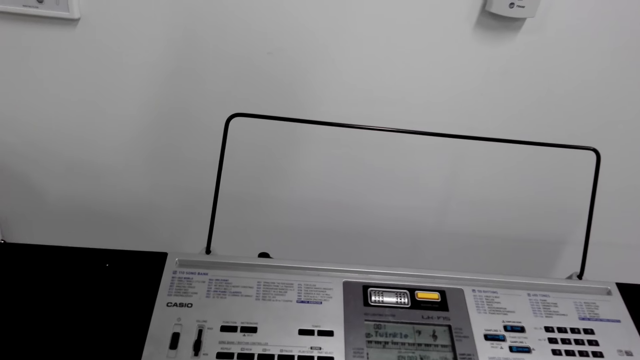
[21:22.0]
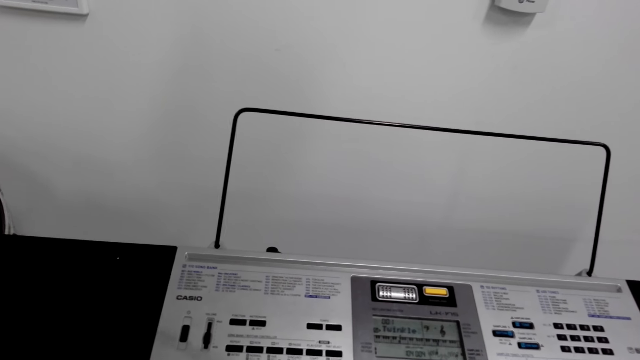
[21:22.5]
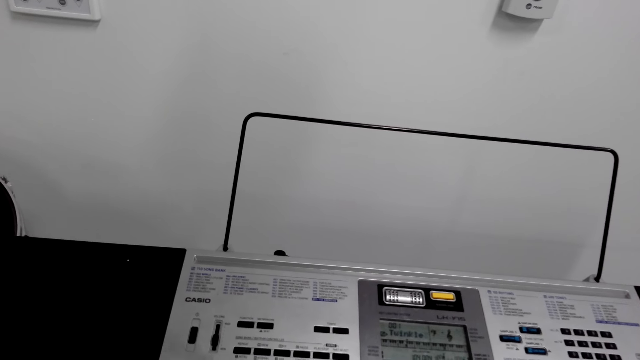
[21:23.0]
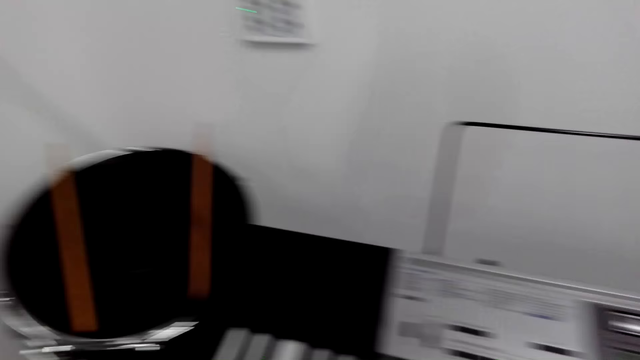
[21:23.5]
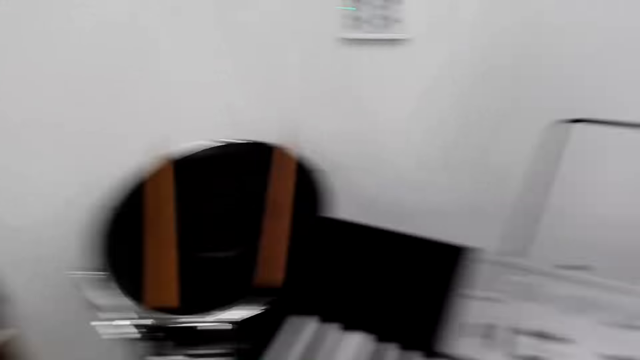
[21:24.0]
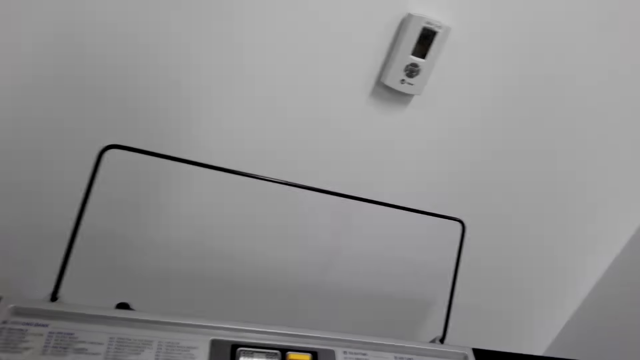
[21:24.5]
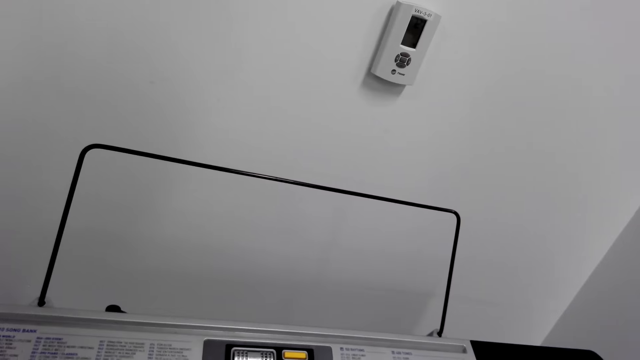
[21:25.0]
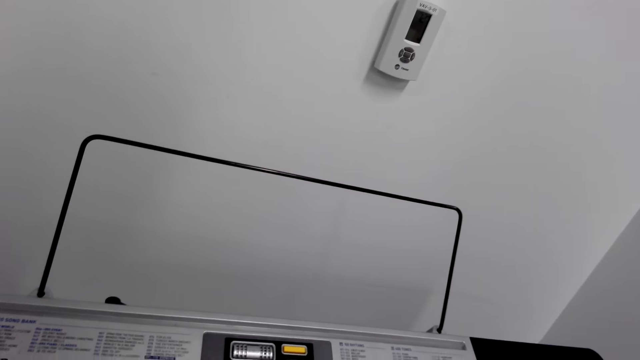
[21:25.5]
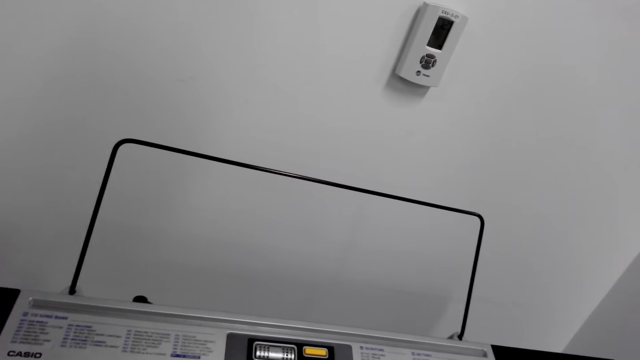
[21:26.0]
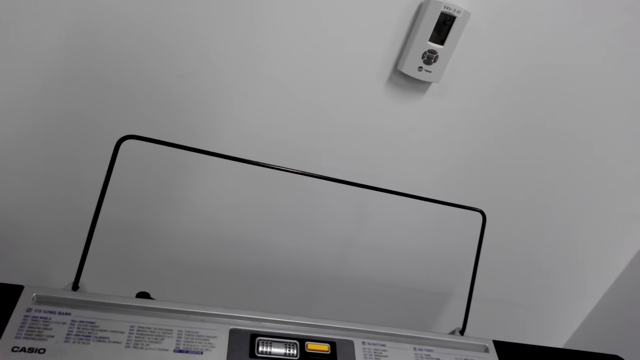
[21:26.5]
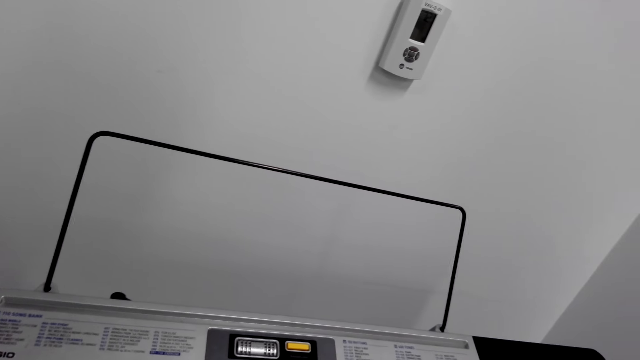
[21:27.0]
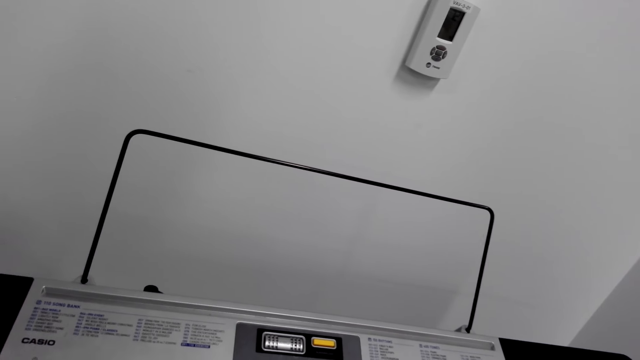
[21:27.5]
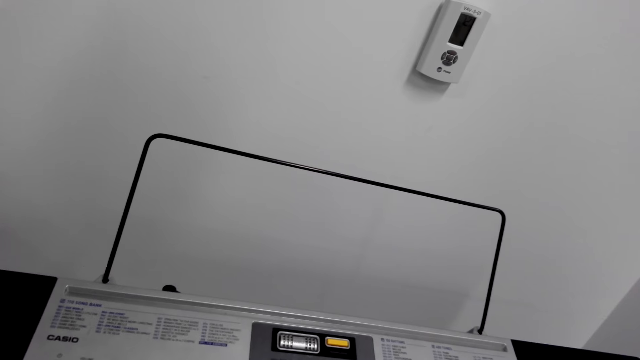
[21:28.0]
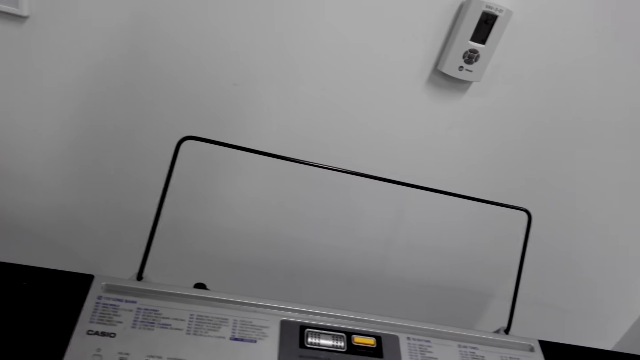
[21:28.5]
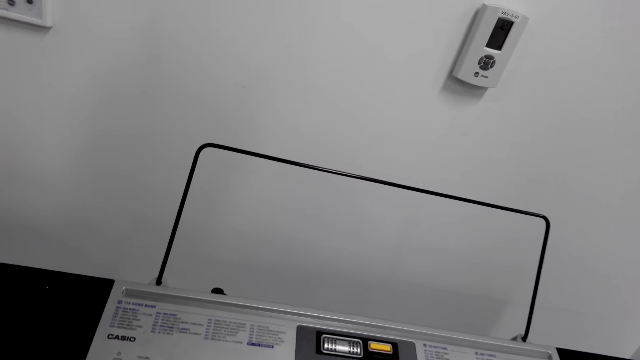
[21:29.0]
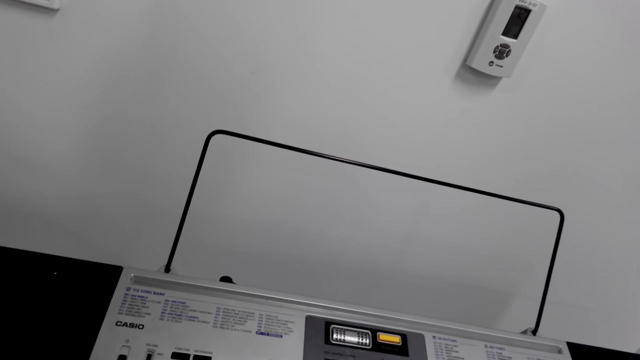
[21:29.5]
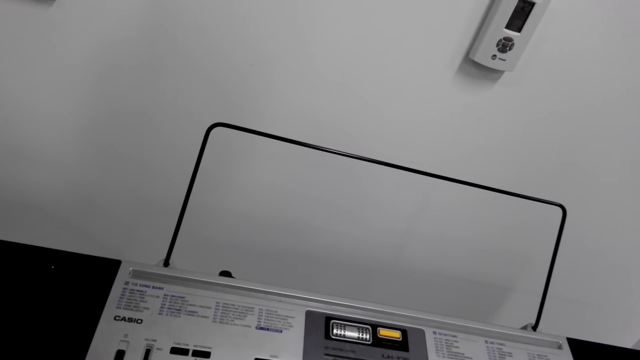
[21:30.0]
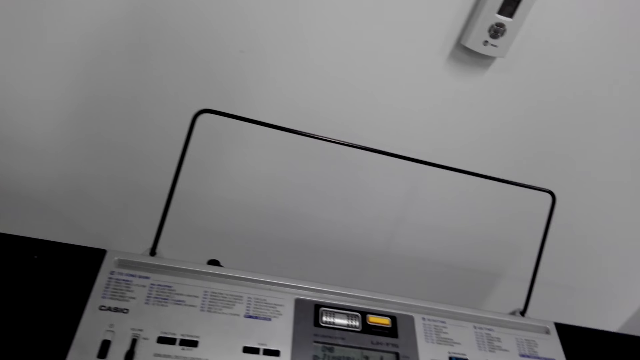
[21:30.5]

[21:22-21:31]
The camera wearer looks around. They play the piano.

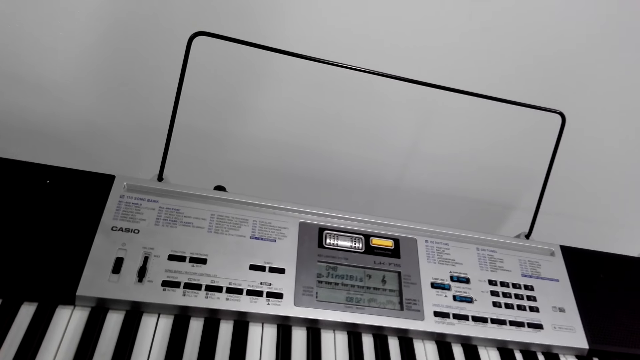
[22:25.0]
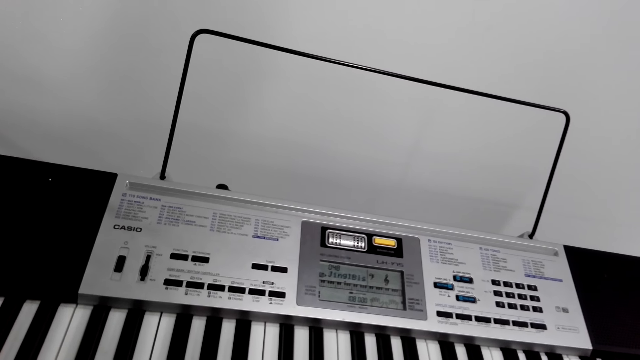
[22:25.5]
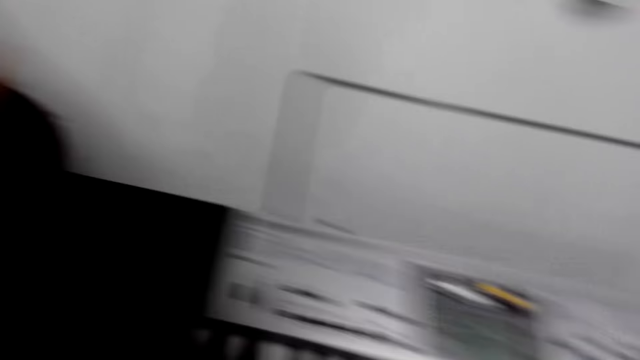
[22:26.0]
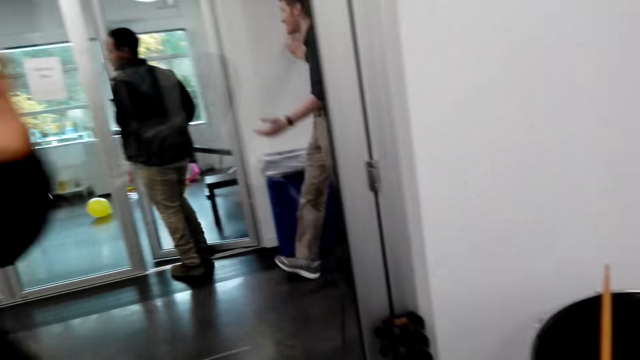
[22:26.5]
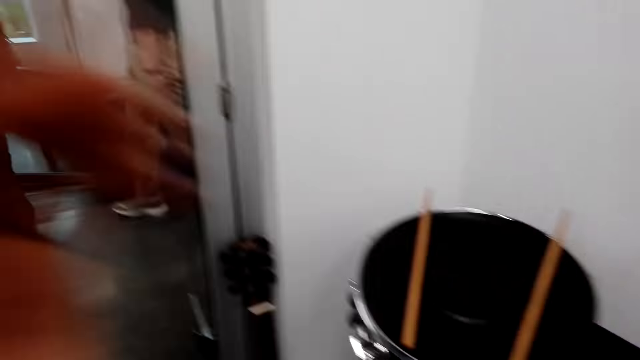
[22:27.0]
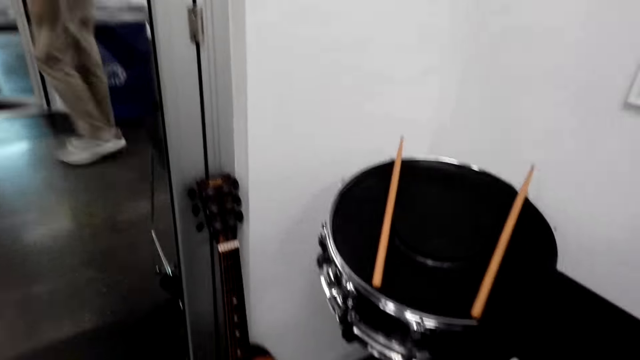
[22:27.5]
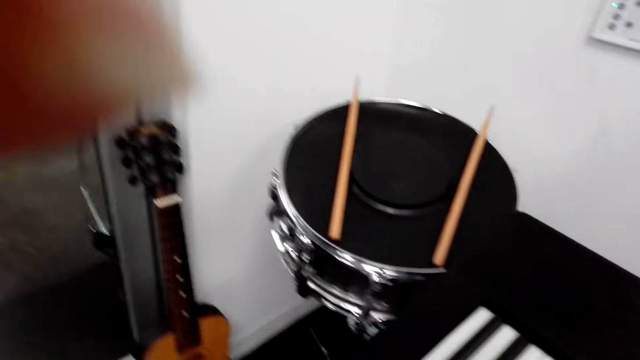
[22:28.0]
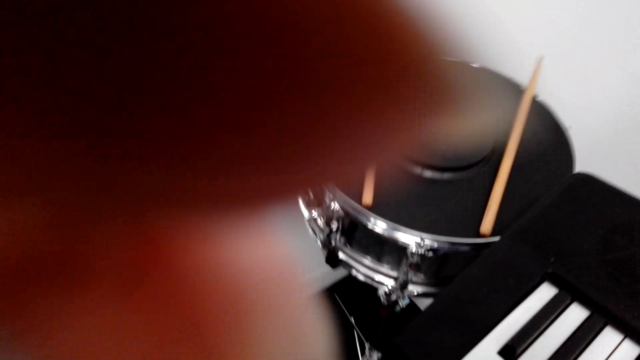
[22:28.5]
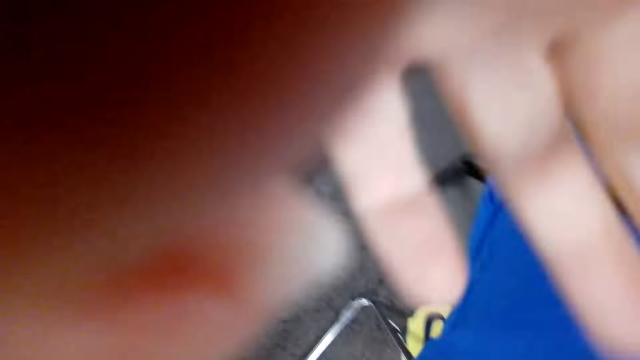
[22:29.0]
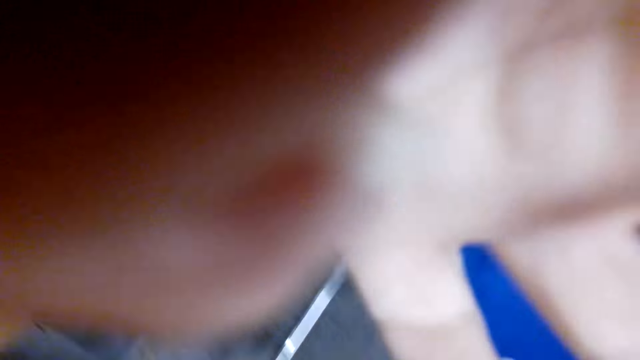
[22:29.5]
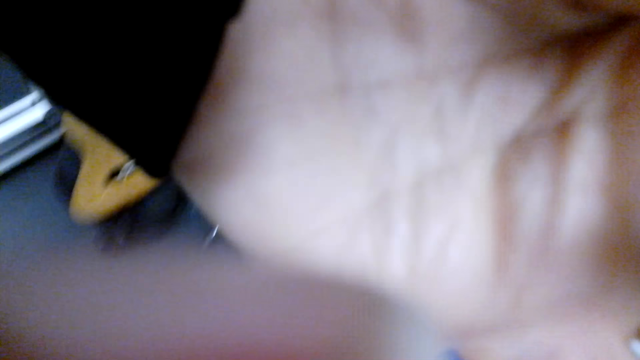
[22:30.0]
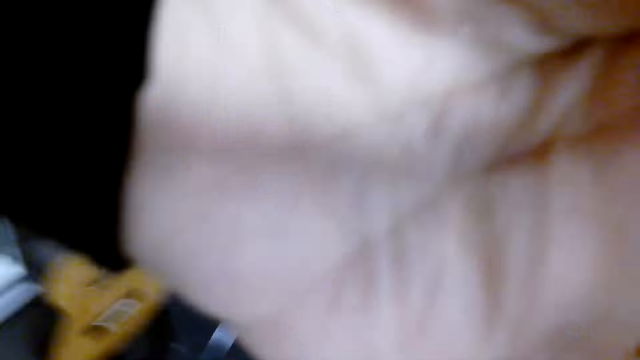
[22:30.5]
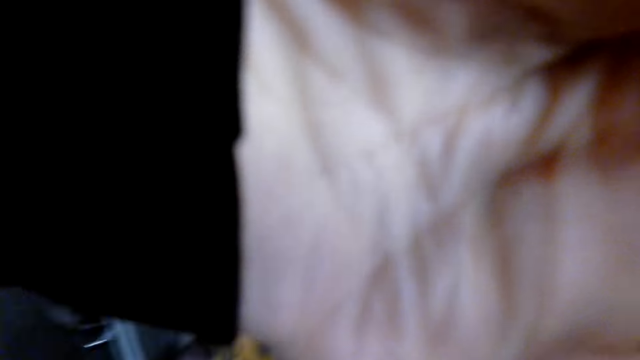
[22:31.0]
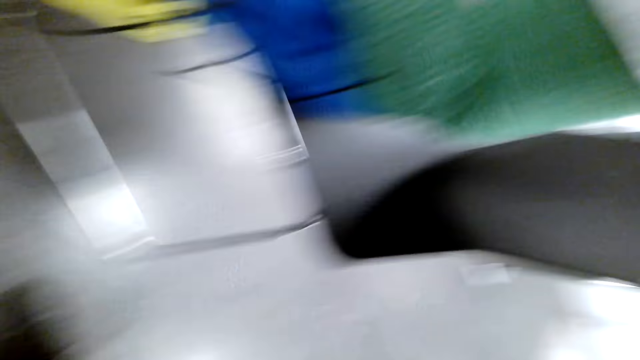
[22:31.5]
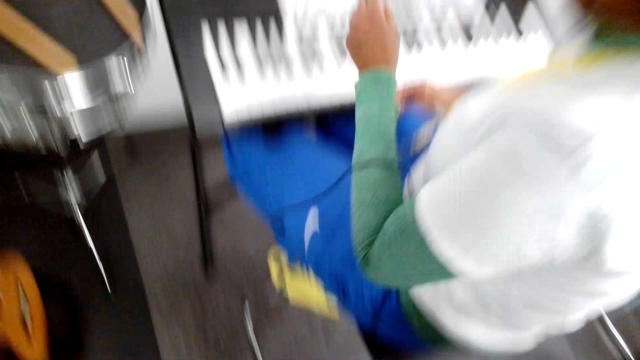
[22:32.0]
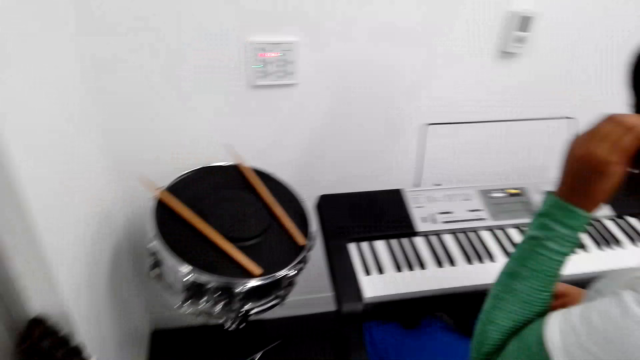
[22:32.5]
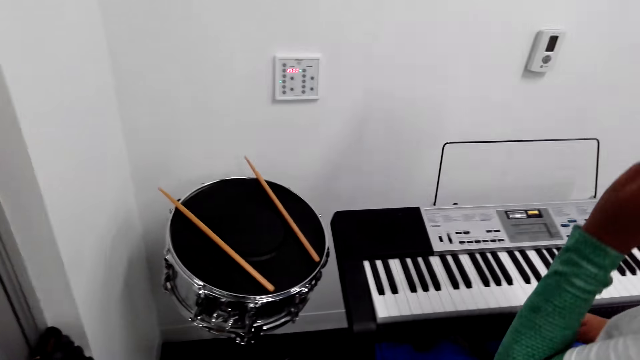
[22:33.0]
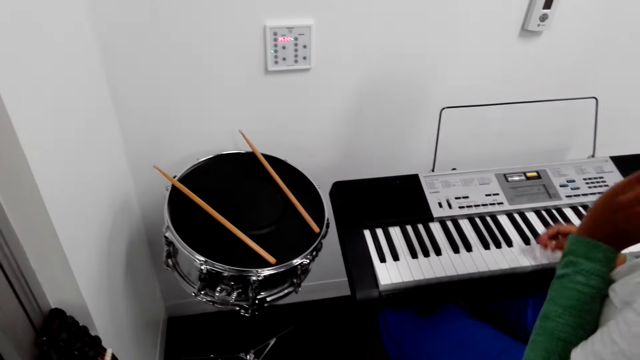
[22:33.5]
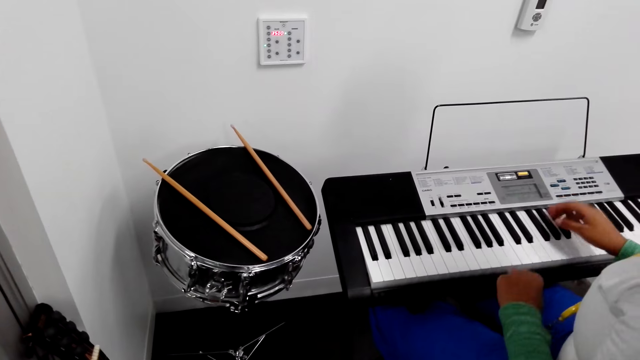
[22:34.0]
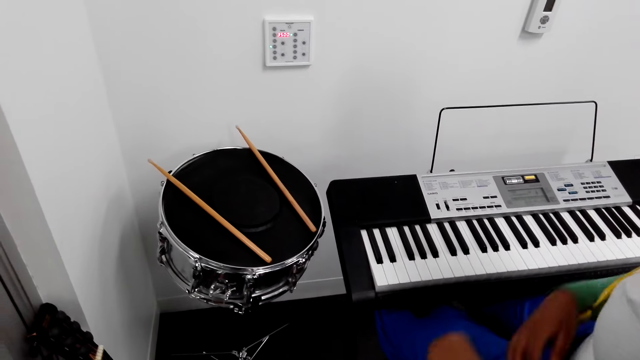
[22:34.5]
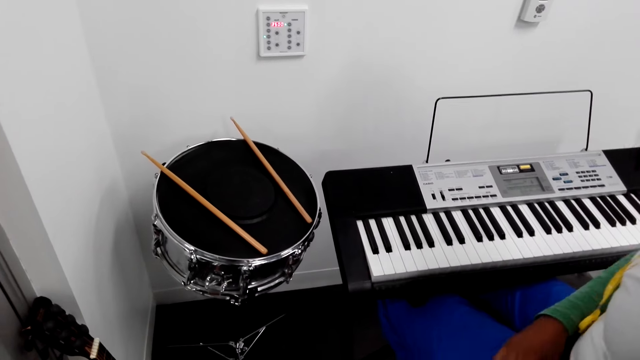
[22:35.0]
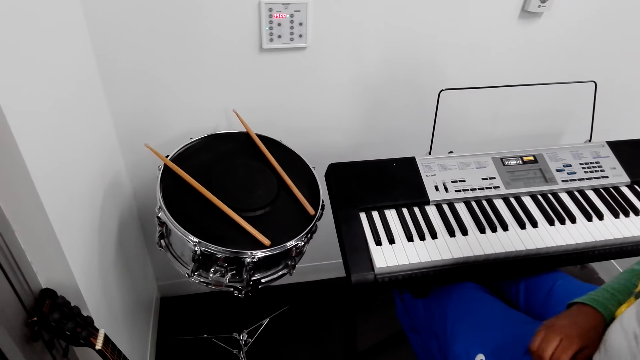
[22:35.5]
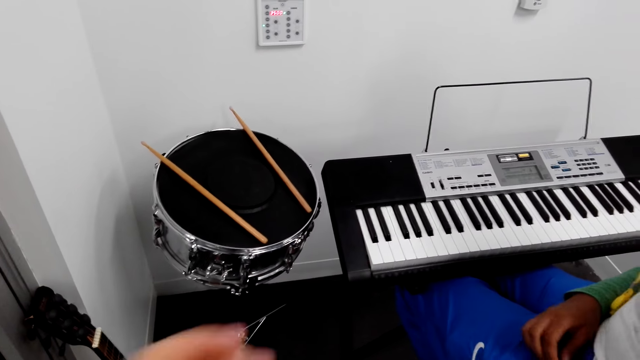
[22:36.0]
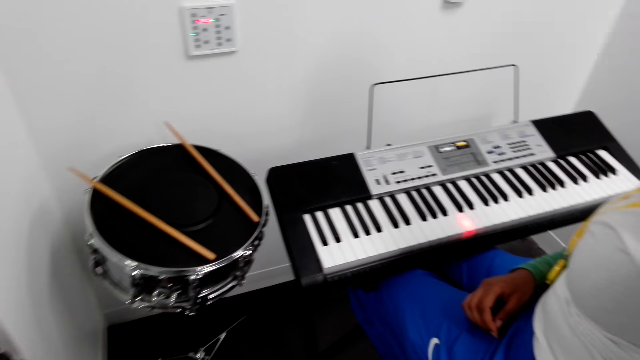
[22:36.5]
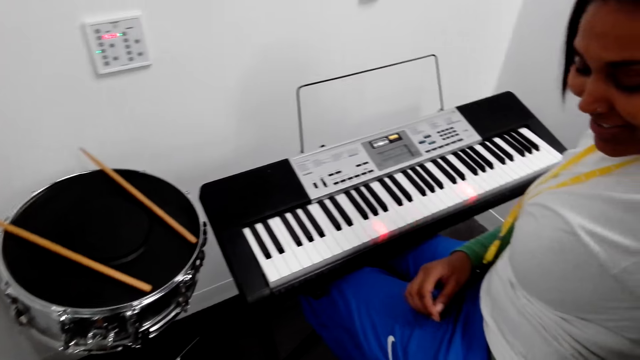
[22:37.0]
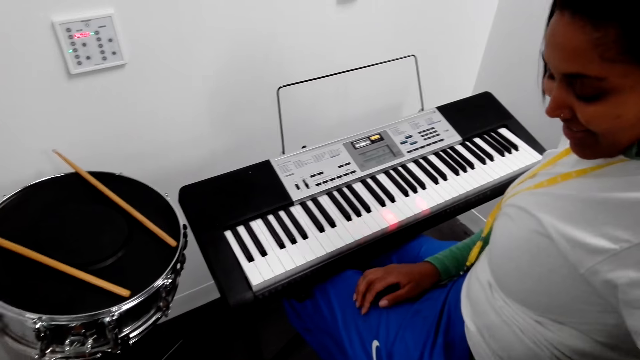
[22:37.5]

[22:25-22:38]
A person walks in the room. Another person walks in the room. Another person touches the camera wearer's camera. The camera wearer looks around. Another person plays the piano keyboard. The camera wearer gives a lady the camera. The person who plays the piano keyboard turns around. The camera wearer talks to another lady.
